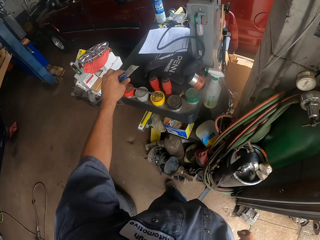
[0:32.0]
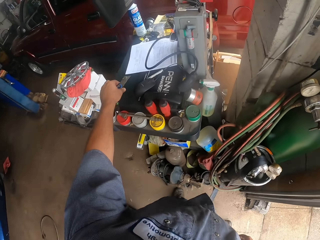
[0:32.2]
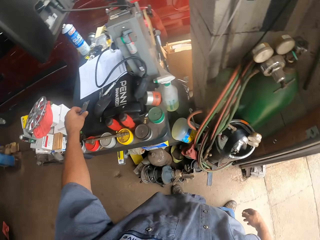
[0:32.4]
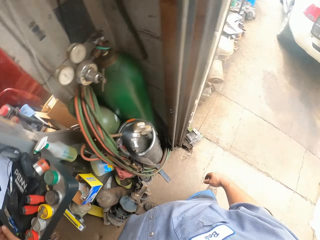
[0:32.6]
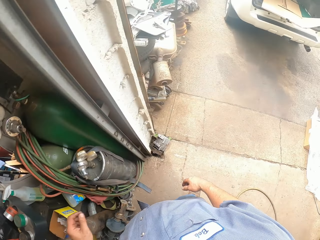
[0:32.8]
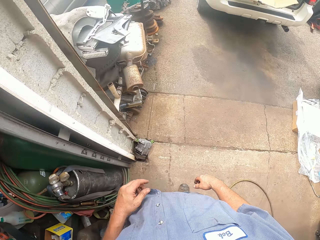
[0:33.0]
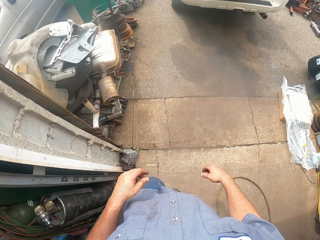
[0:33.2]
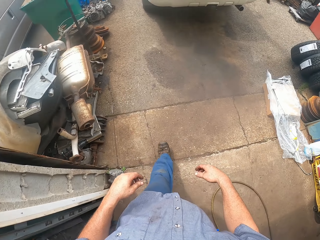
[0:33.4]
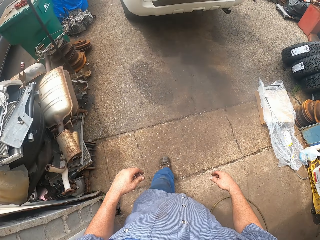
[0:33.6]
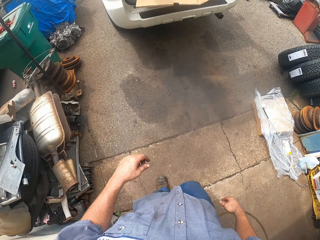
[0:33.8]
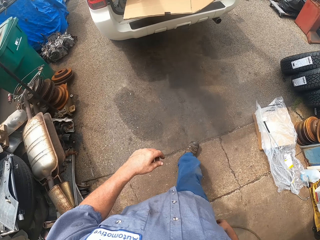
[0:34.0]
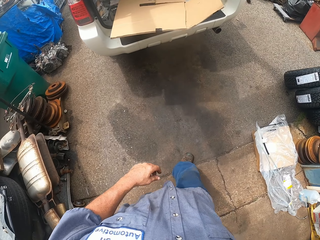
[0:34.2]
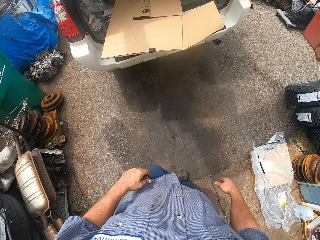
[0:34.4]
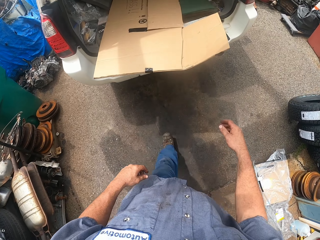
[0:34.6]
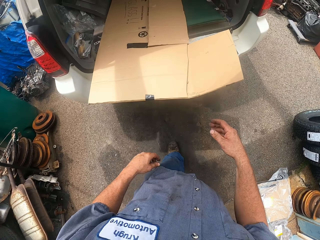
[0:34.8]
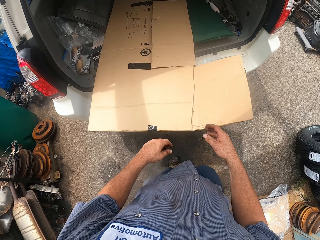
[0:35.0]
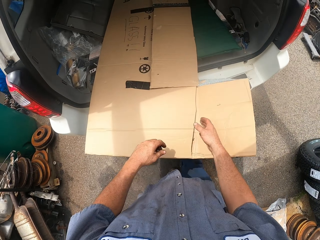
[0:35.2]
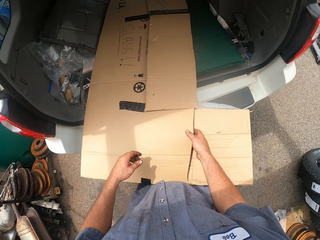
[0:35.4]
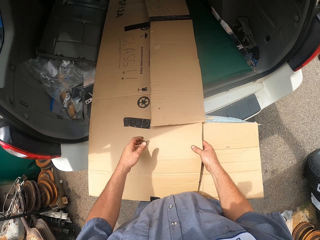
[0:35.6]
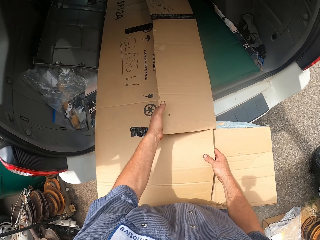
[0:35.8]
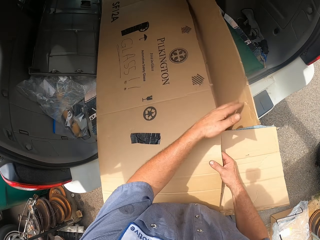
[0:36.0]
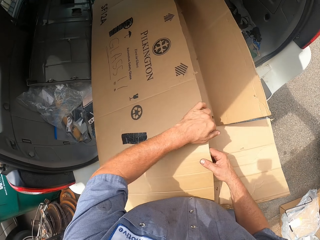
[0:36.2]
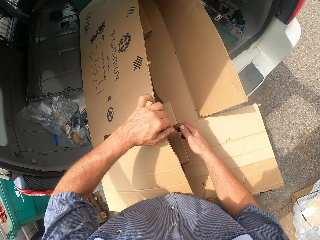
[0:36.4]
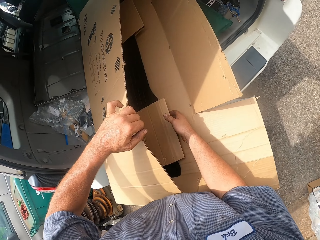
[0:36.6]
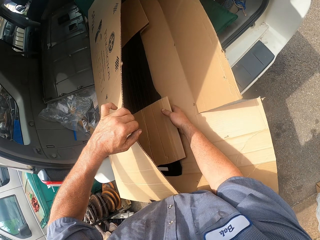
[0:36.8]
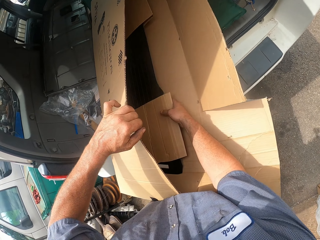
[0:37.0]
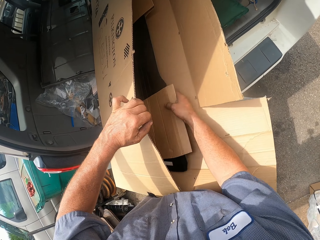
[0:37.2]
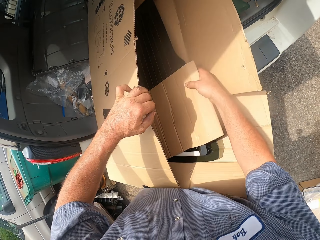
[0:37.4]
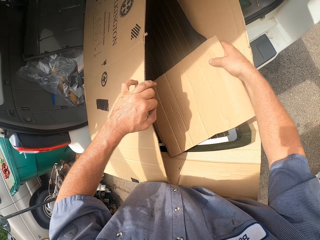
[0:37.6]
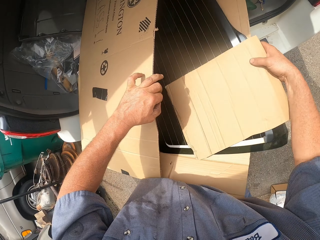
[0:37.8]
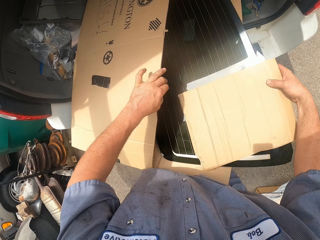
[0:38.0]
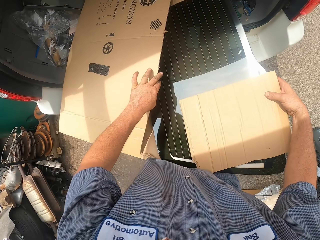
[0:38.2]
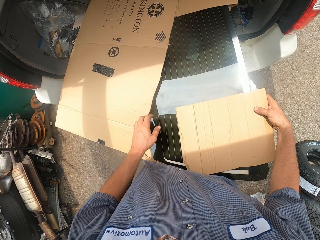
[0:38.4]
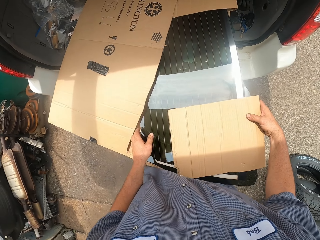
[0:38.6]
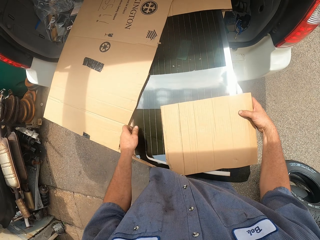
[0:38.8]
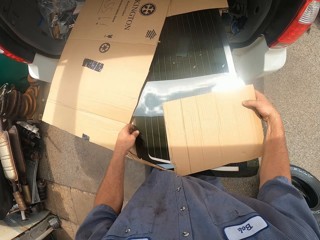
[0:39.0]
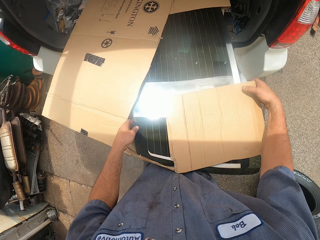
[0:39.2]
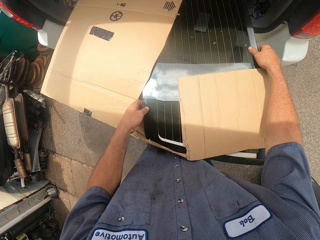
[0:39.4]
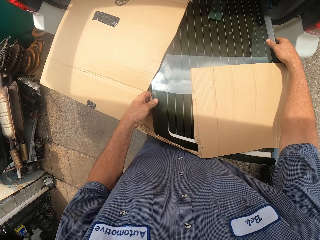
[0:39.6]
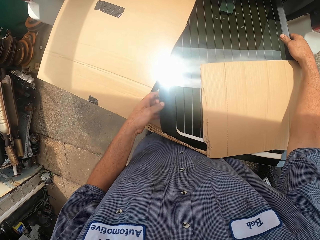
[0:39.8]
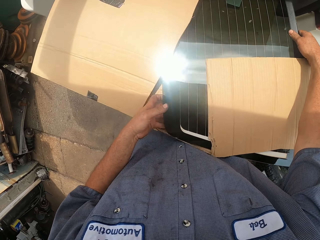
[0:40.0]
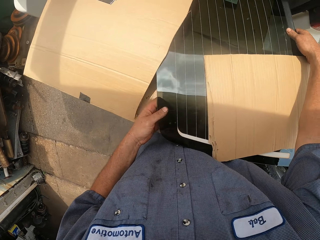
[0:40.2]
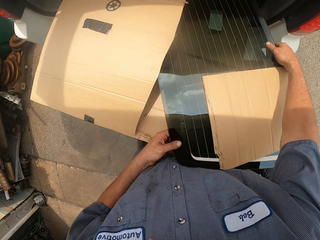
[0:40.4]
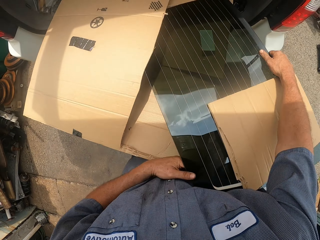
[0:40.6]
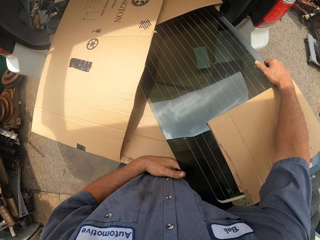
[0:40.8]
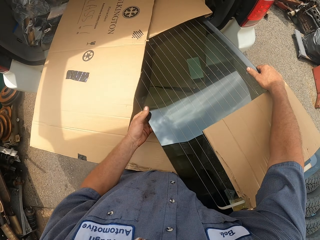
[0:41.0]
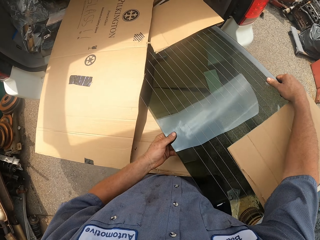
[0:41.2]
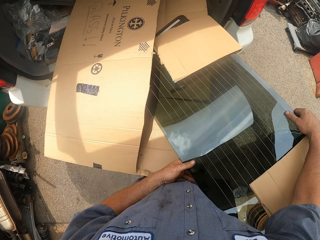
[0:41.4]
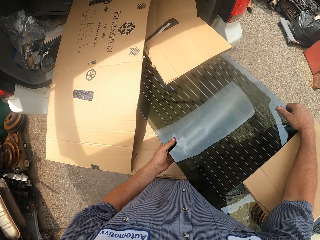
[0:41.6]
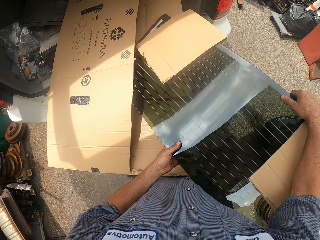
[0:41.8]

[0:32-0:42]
The camera wearer puts the razor on the table. They walk forward. They walk back. They open the packaging. They remove the glass from the box.

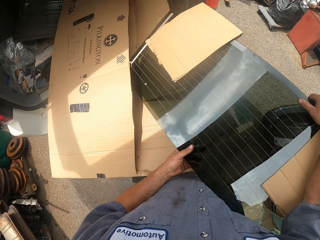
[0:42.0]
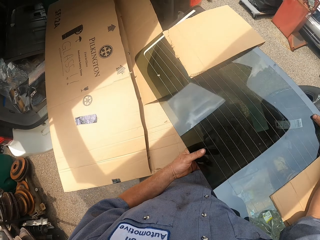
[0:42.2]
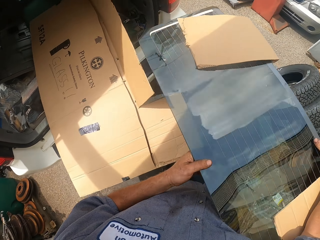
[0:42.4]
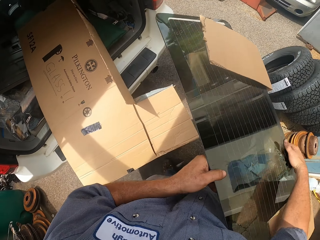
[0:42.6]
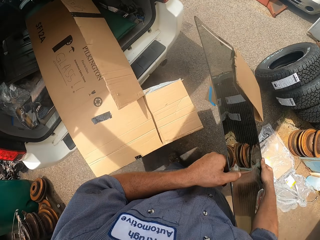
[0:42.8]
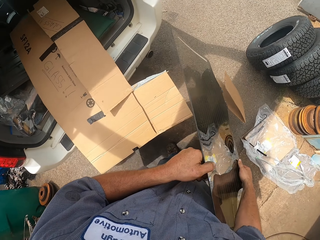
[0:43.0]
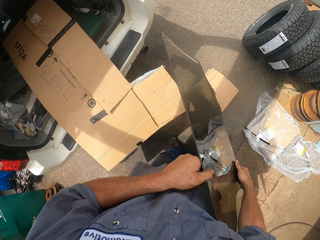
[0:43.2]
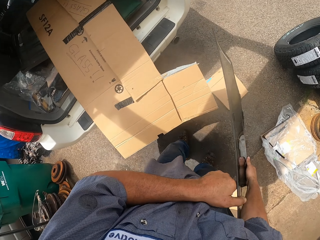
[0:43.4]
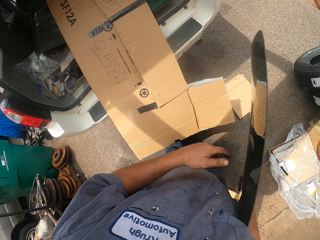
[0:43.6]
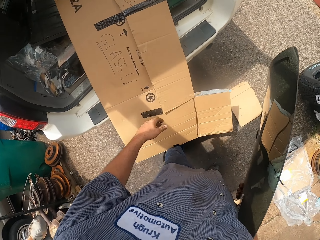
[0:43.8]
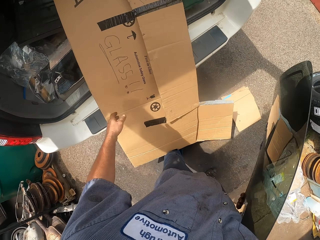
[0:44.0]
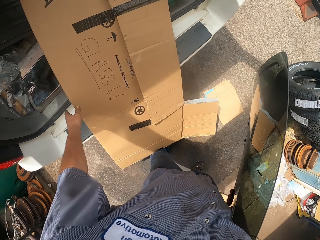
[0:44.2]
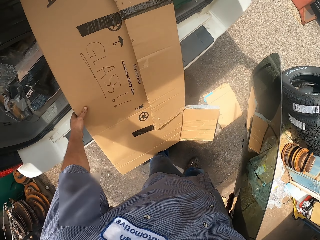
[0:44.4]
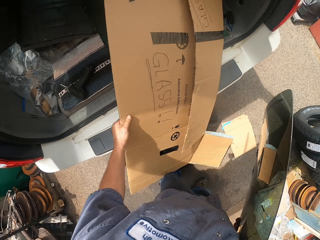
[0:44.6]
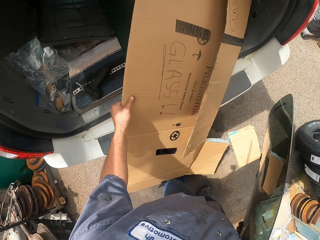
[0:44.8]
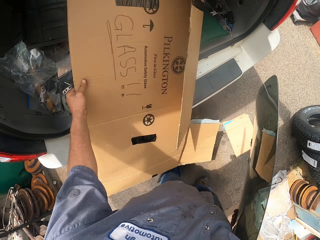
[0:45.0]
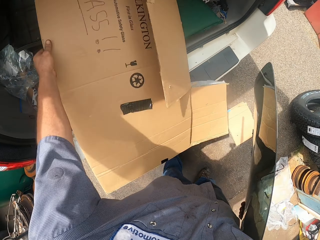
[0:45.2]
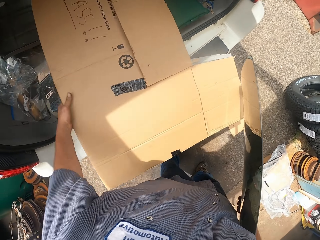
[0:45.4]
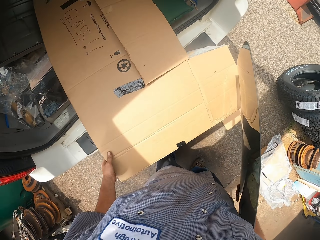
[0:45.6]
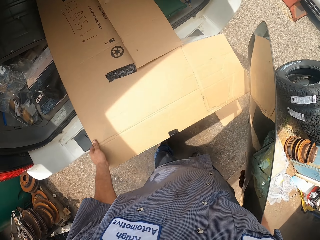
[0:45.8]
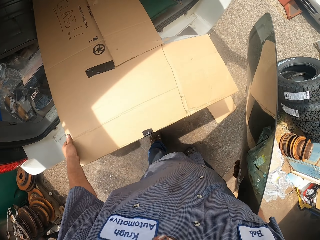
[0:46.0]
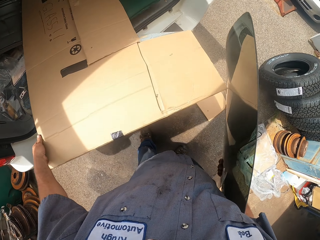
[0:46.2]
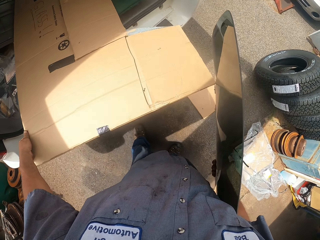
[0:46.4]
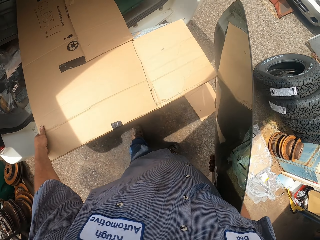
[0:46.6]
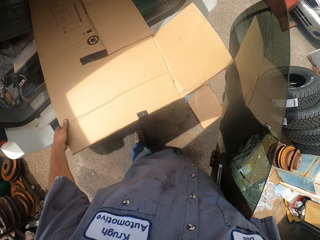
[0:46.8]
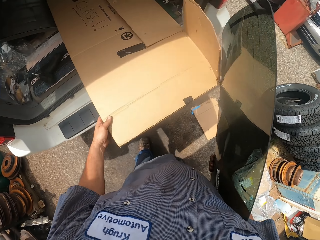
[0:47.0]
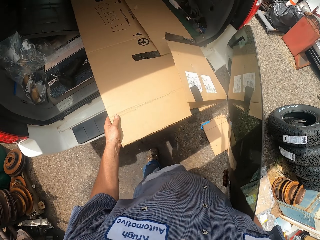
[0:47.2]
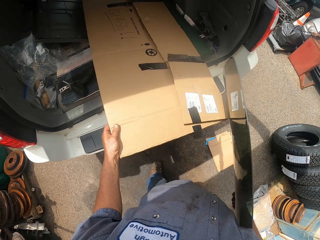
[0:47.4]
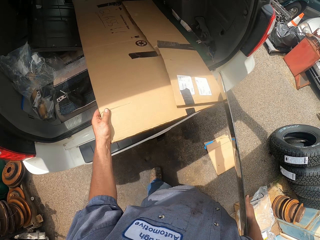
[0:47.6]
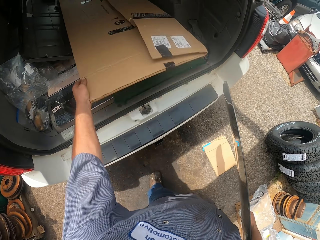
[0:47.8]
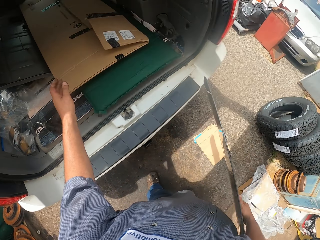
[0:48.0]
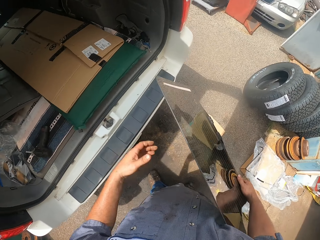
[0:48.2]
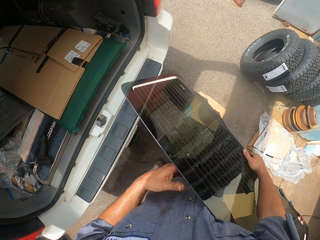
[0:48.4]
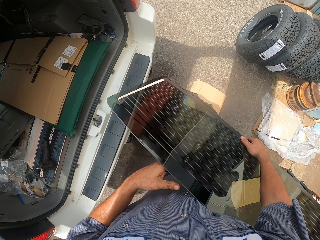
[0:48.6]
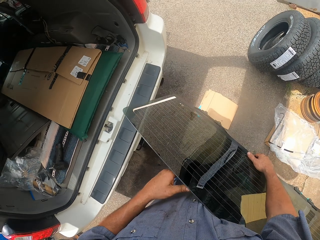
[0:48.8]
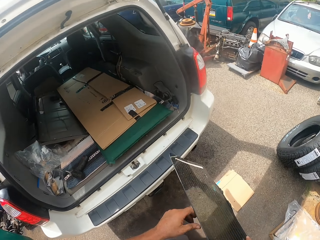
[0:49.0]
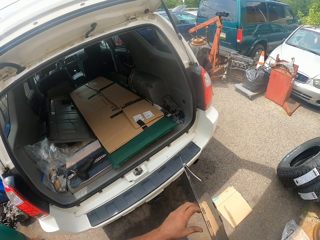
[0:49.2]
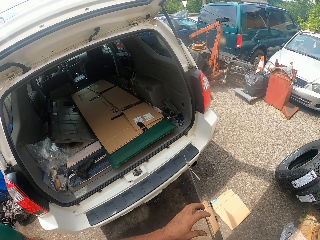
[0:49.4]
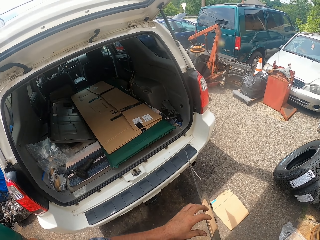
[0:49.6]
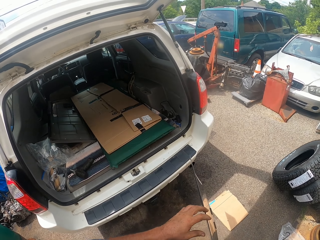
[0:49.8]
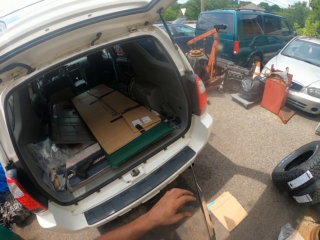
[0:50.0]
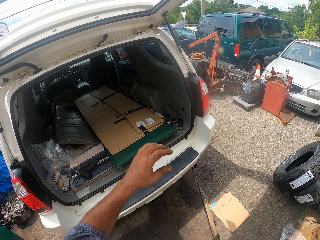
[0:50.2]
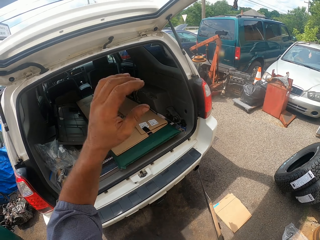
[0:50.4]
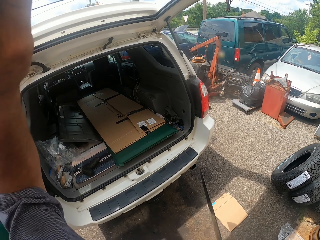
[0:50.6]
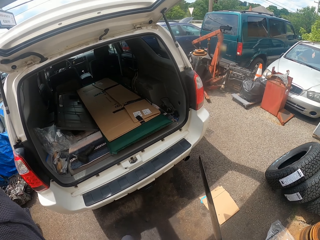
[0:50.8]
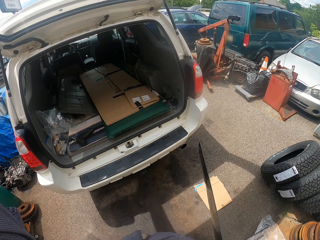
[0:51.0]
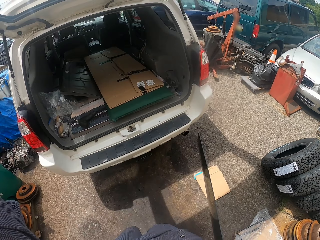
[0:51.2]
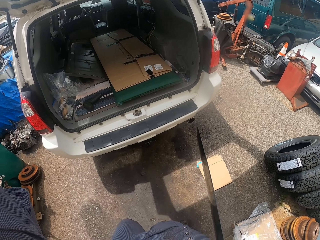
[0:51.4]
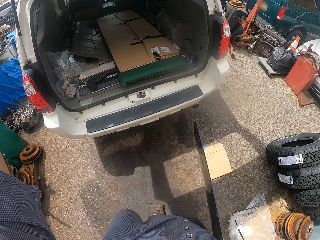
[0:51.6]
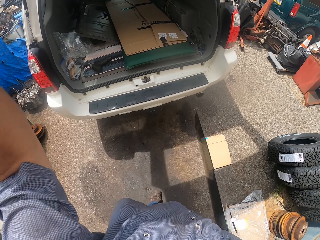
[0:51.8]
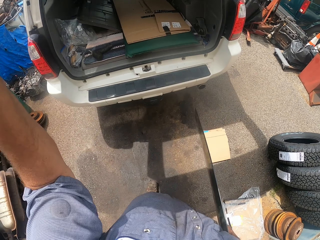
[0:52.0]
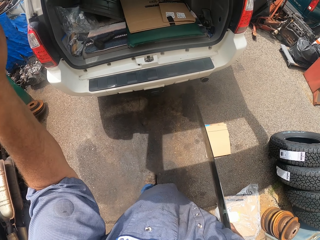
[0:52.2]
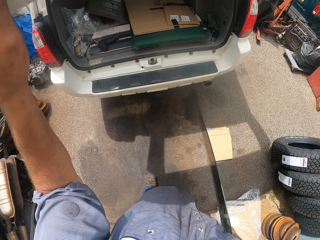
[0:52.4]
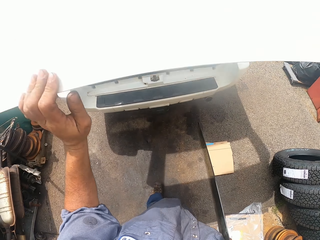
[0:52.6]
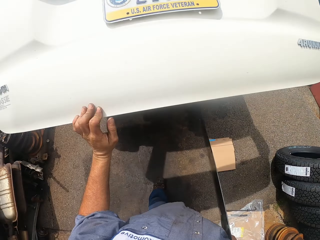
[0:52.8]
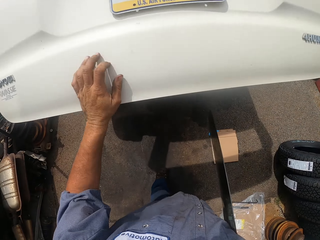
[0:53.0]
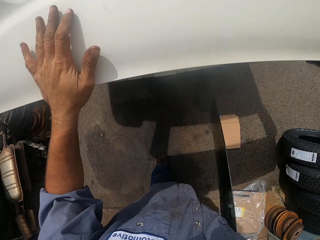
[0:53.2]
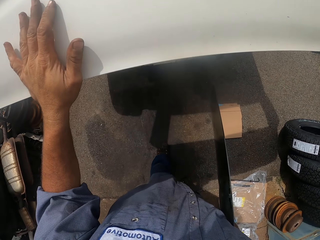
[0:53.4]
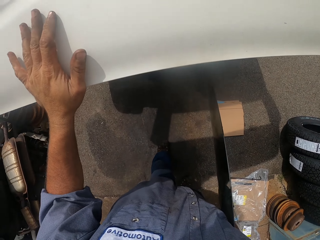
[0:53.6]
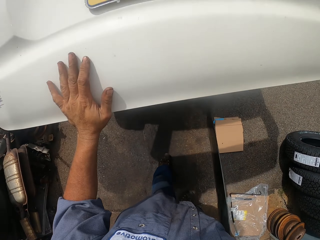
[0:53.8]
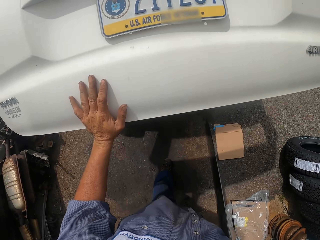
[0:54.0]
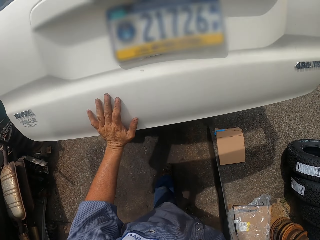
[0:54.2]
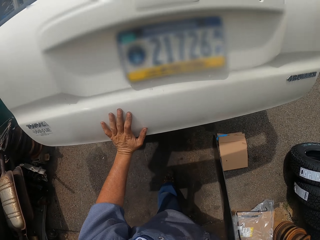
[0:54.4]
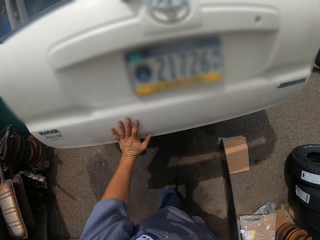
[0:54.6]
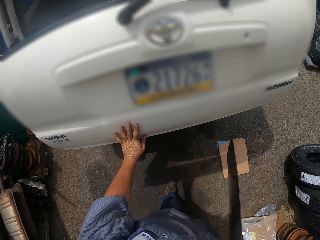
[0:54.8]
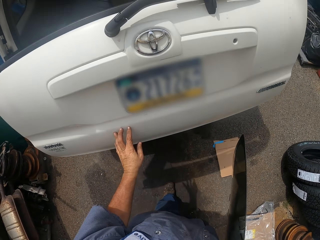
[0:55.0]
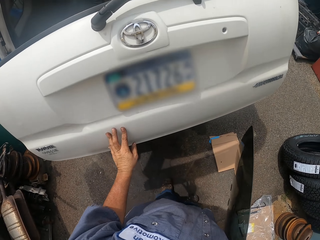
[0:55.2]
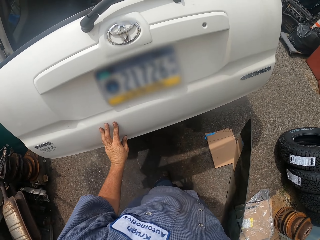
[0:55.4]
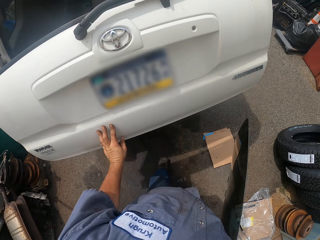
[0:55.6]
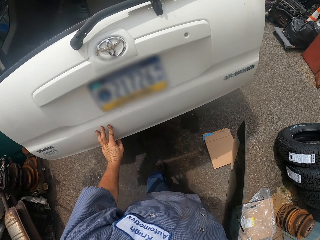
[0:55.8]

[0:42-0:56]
The camera wearer moves the packaging. They close the car trunk.
